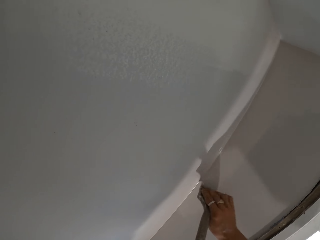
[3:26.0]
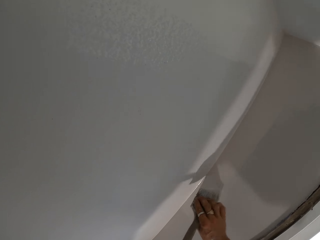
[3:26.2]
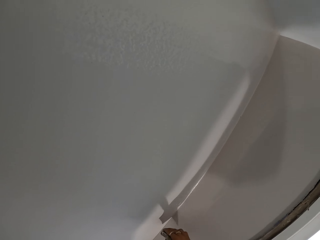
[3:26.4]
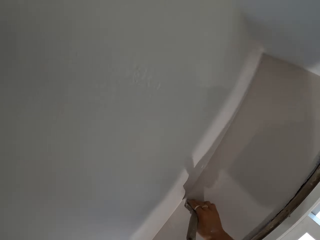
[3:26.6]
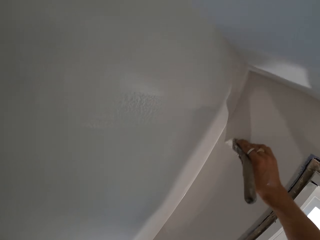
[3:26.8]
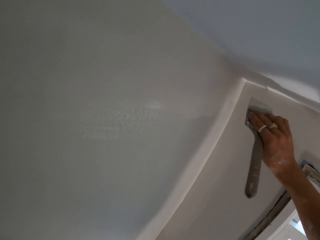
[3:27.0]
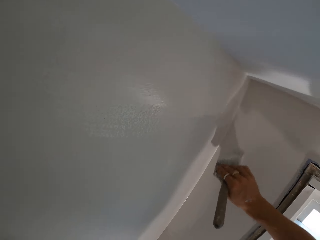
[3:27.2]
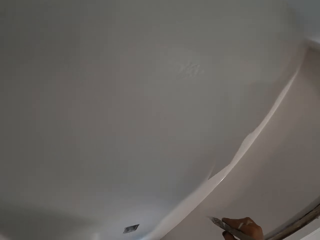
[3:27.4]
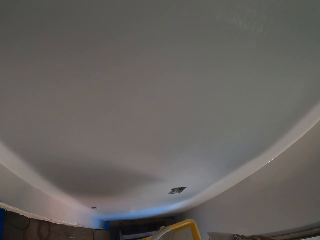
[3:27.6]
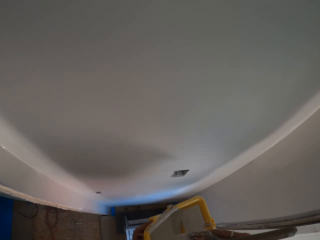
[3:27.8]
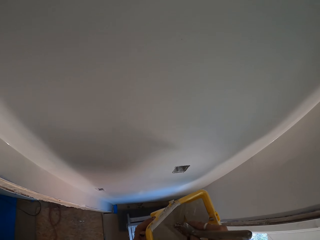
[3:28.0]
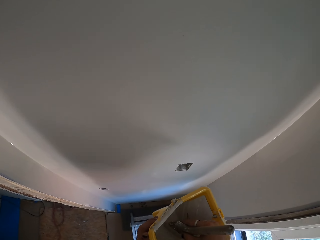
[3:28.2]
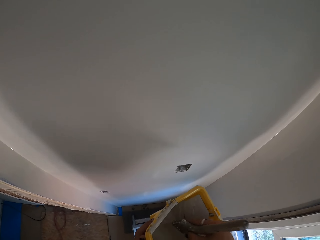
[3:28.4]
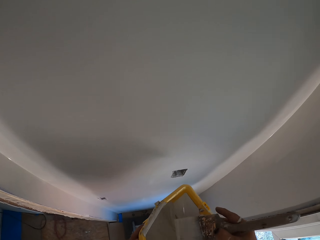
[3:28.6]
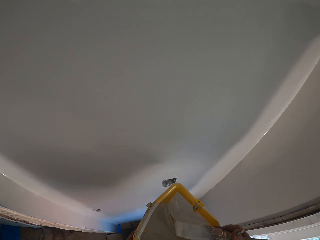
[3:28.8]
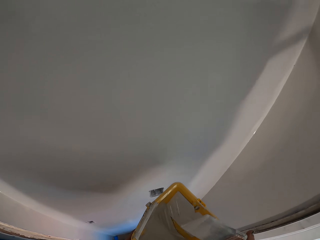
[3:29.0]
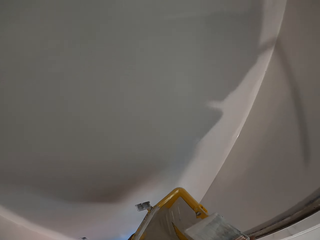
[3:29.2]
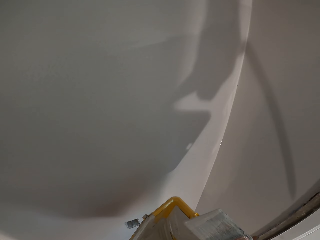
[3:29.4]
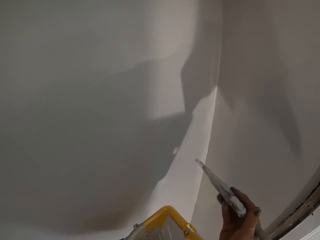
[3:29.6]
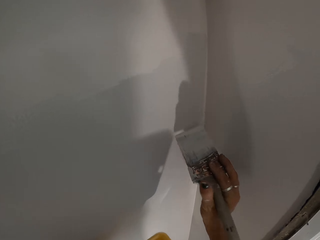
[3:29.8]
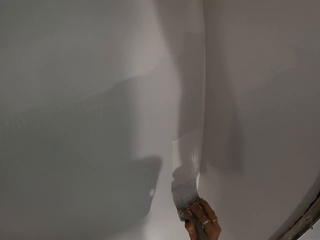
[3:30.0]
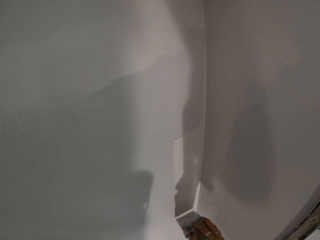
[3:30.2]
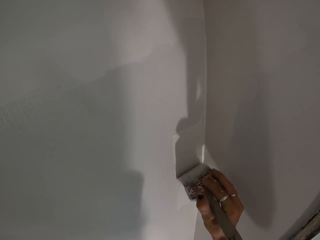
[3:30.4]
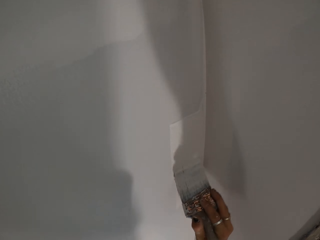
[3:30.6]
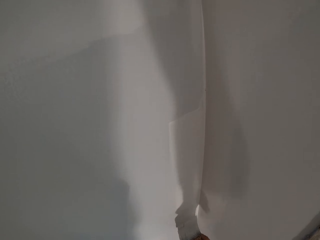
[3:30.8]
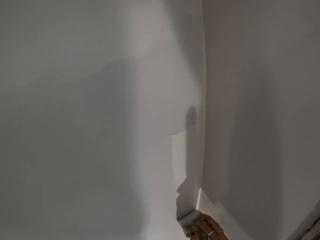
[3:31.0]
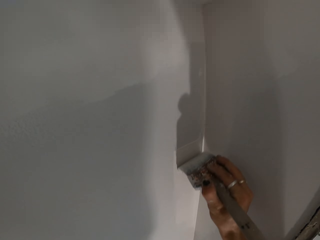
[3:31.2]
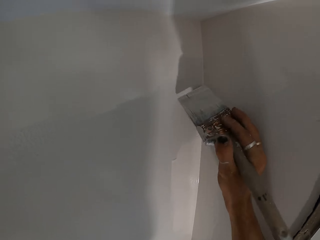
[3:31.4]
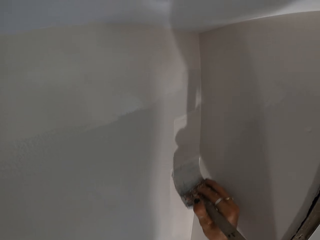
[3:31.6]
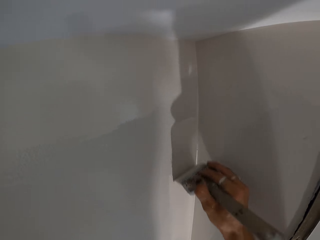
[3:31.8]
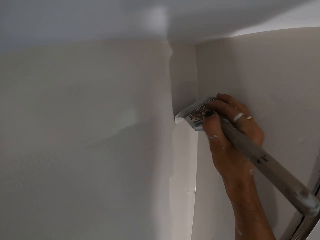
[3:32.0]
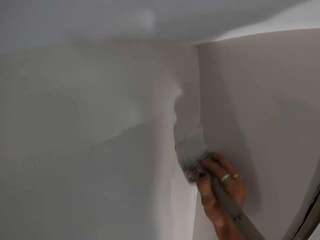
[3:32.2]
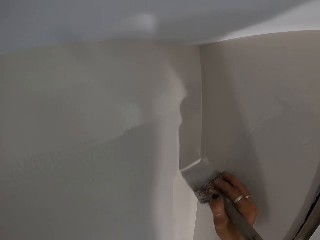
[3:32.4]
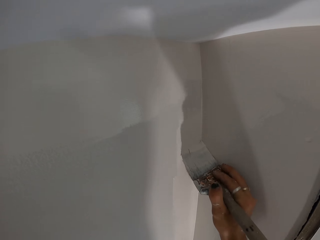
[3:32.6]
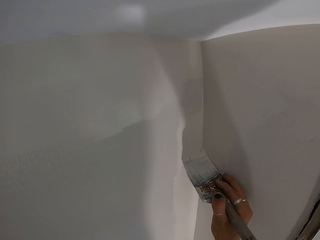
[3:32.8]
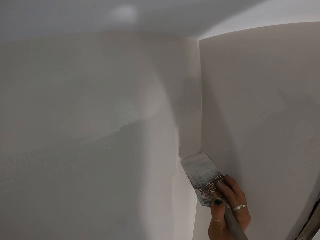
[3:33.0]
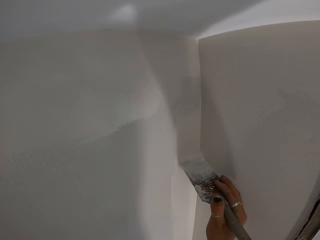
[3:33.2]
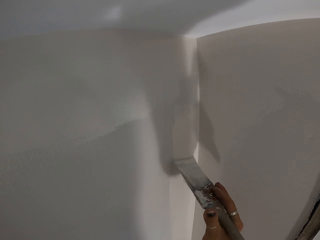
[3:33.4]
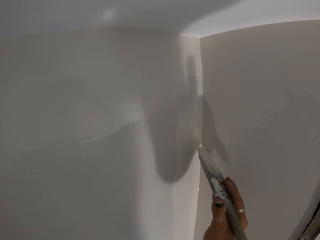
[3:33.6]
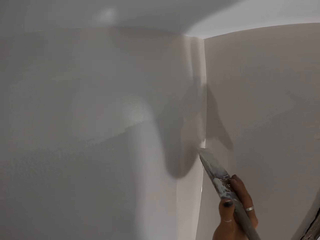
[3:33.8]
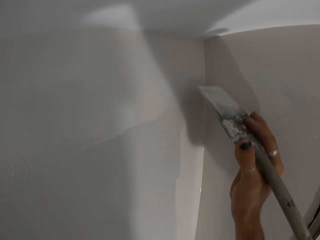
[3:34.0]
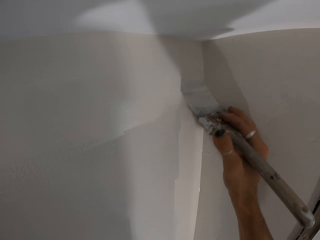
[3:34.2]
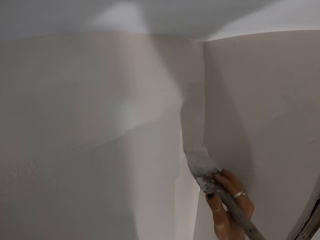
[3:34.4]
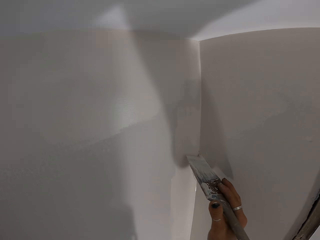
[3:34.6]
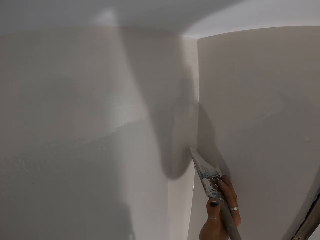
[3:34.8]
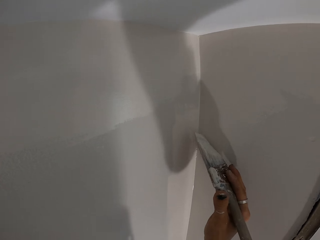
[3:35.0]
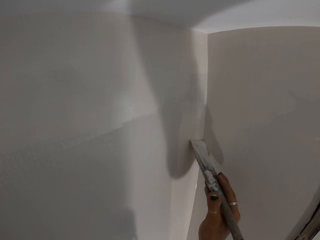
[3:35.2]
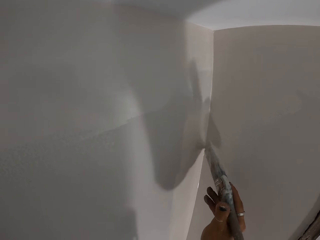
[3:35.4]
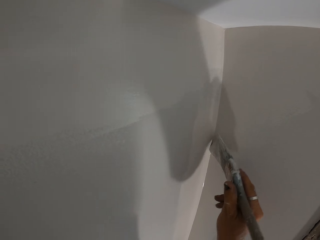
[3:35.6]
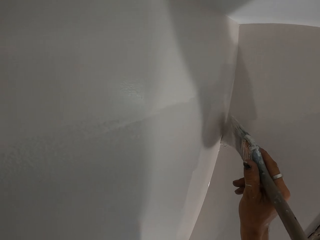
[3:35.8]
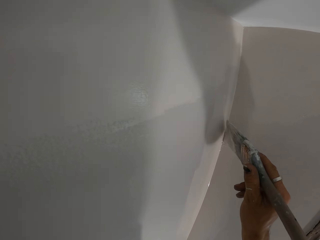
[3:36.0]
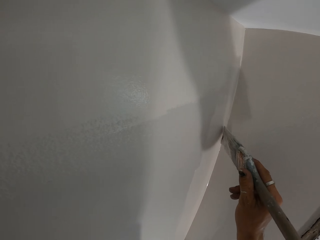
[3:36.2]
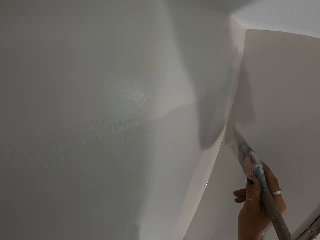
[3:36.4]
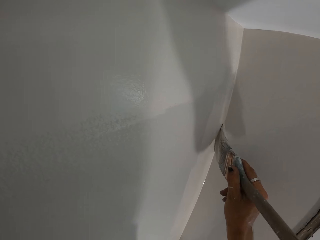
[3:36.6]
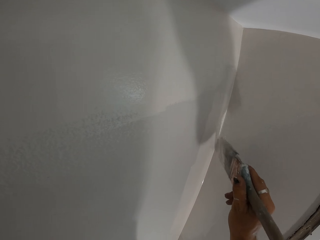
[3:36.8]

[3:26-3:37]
The camera wearer moves the brush side to side. They dip the paintbrush in the paint, lift up the brush and paint the wall.

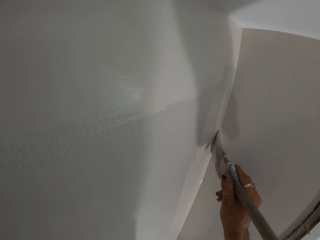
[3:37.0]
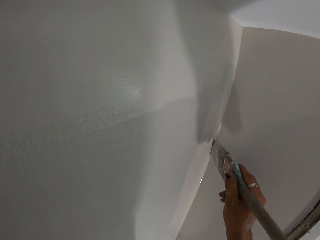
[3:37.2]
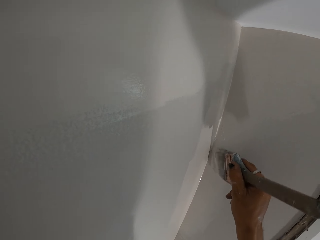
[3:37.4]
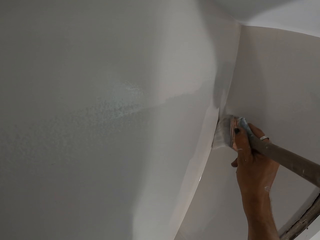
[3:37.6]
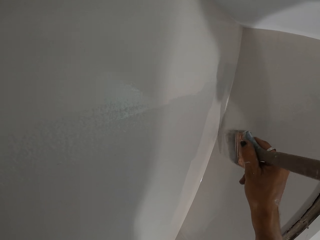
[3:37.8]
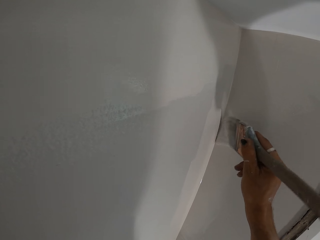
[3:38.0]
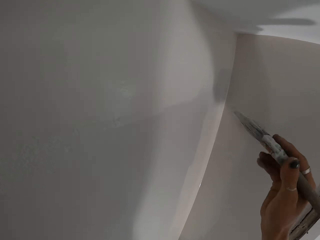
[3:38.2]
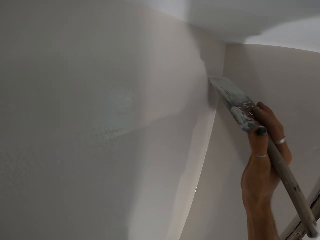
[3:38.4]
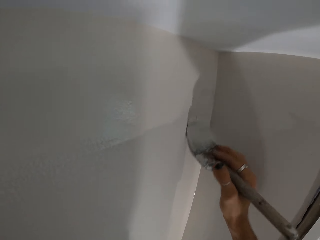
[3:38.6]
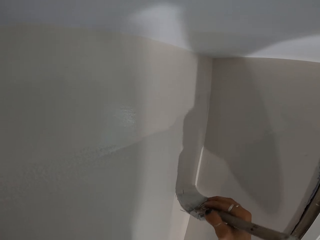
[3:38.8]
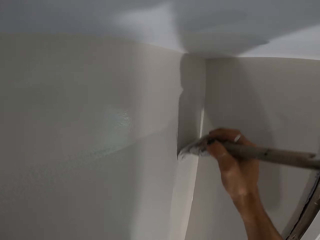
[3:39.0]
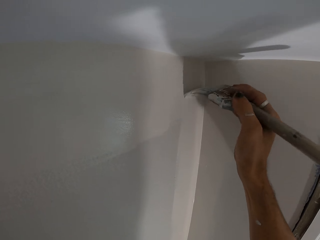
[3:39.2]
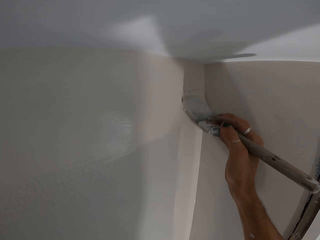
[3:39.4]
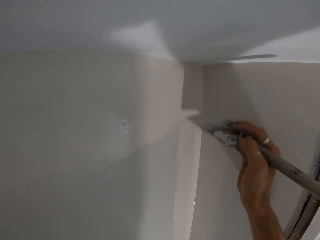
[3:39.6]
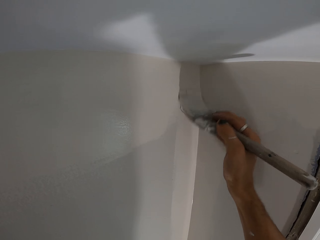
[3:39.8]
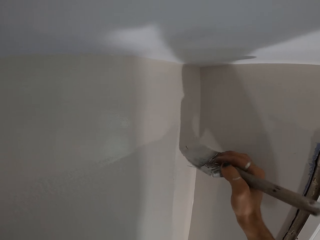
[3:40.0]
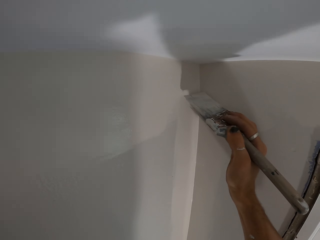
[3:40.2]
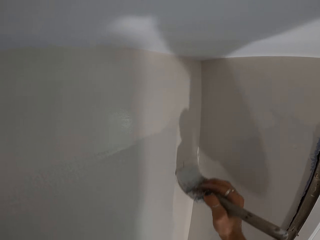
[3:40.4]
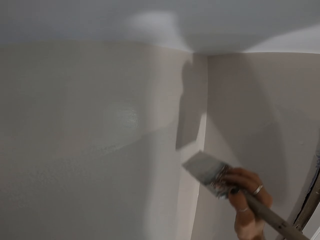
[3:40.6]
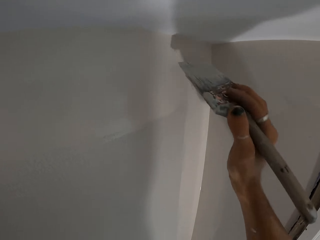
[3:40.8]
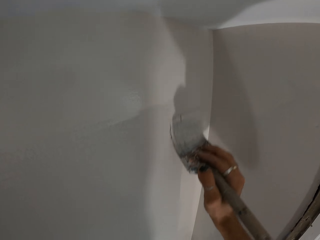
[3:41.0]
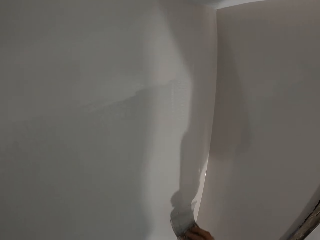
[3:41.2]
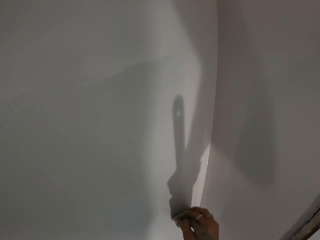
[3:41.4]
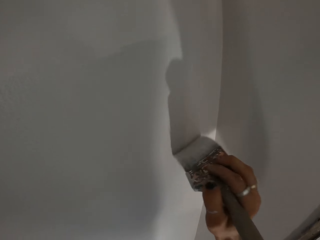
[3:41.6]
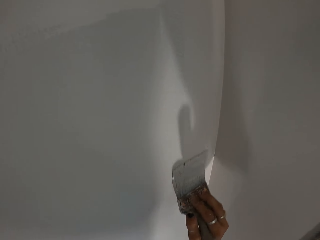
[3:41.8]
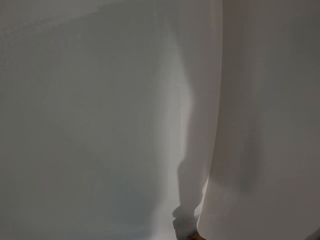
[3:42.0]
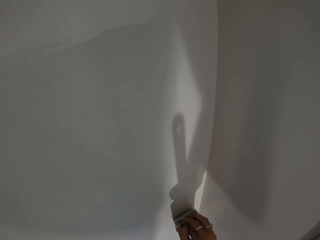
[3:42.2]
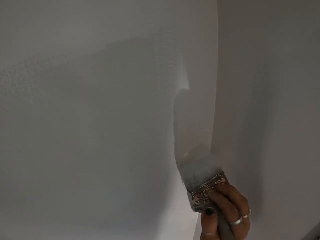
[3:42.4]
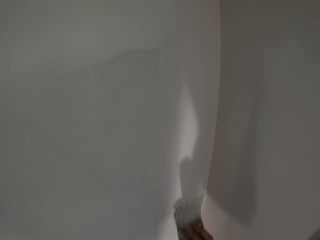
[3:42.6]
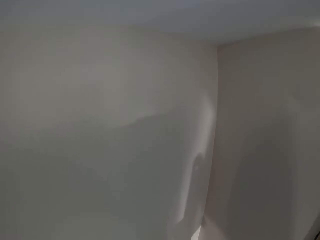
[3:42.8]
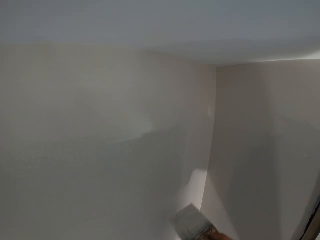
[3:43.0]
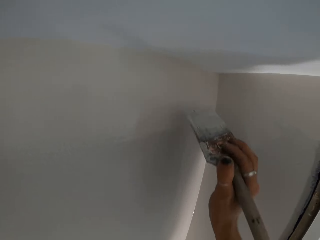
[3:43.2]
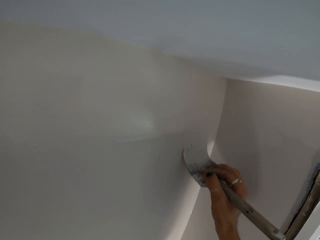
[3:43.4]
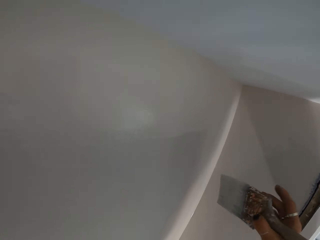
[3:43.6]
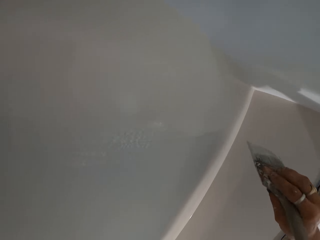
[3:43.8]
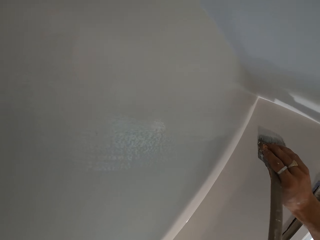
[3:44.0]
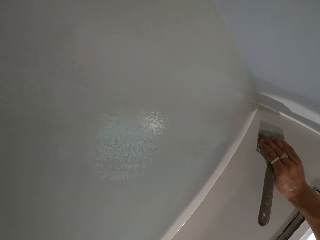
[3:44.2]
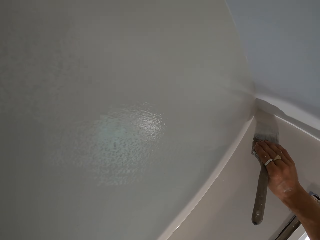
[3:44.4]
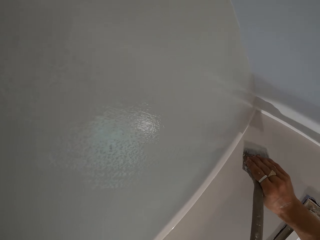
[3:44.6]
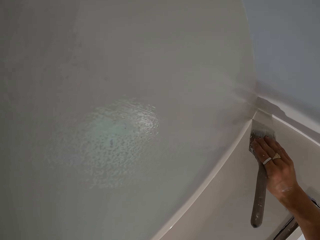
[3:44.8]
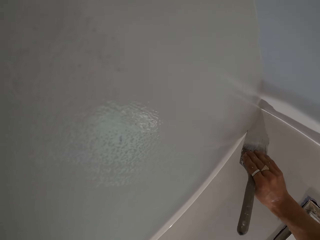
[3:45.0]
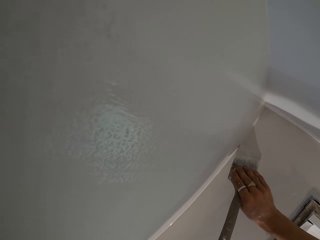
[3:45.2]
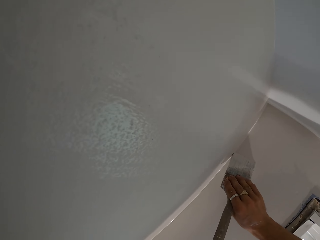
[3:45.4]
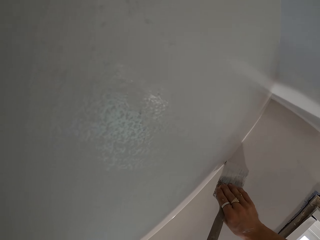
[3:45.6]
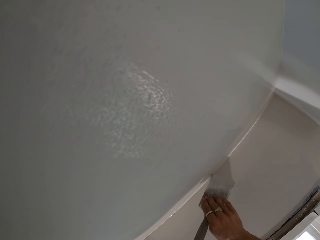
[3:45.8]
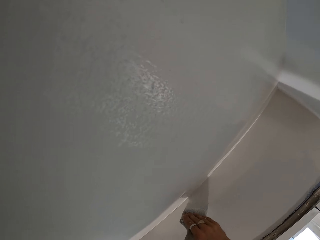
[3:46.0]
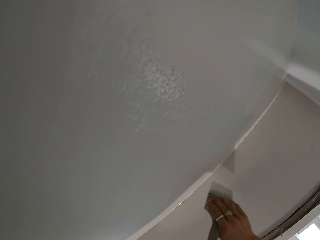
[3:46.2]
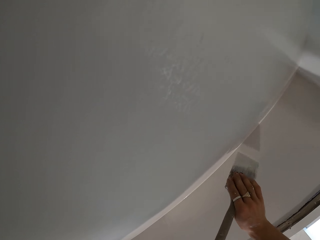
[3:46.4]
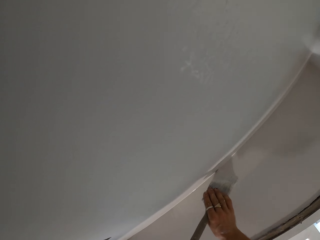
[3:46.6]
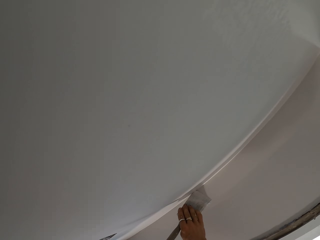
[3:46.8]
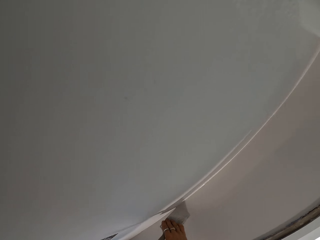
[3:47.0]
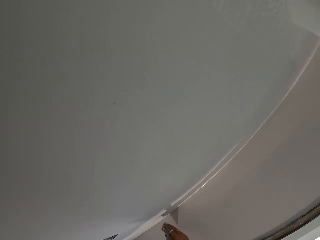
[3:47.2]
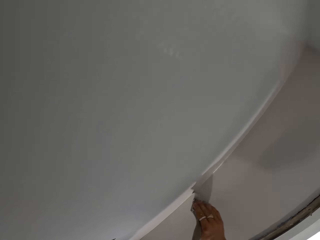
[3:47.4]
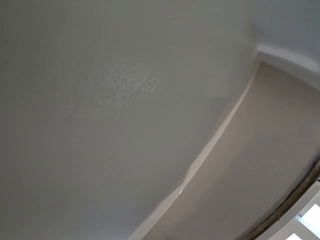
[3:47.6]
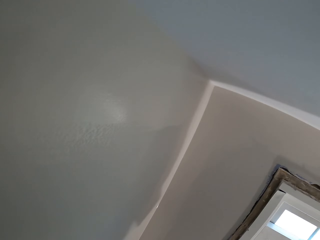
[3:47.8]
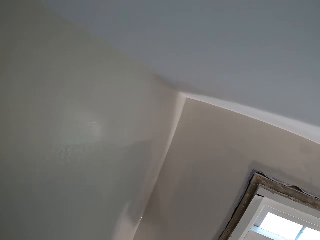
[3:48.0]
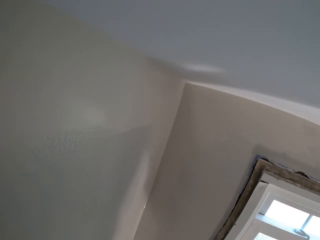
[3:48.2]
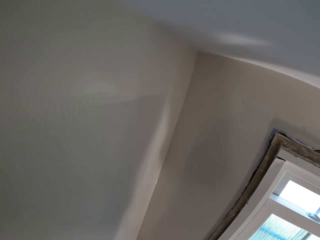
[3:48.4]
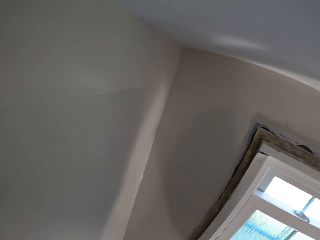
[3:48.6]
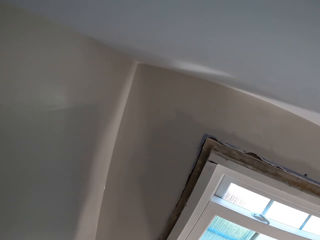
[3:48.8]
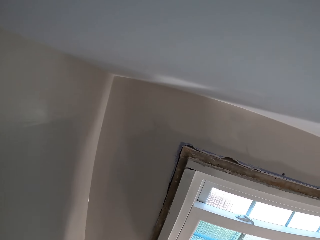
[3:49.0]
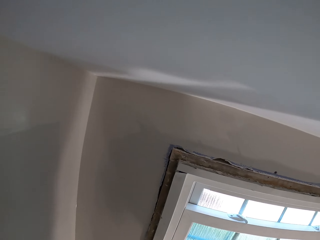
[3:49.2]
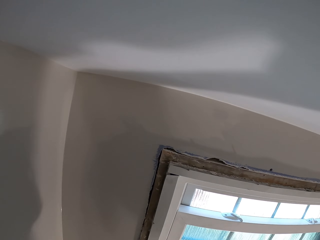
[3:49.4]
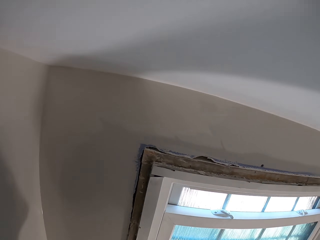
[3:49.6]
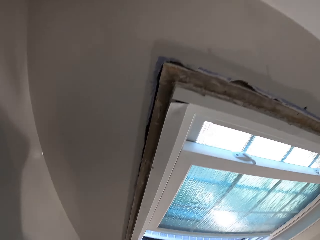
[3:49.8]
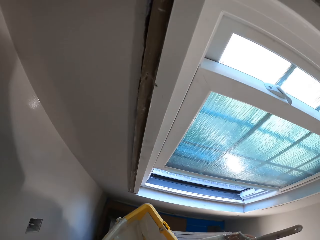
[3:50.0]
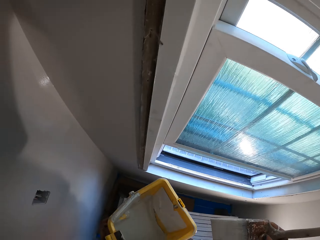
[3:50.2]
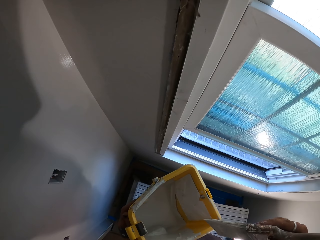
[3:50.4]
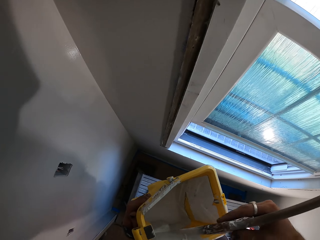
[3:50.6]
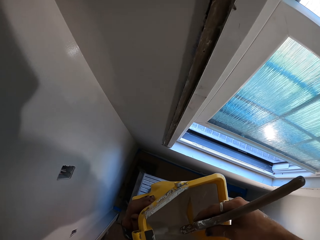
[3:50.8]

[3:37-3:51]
The camera wearer moves the brush. They paint the wall. They lift their hand up. They paint the corner. They move the brush. They look around.
